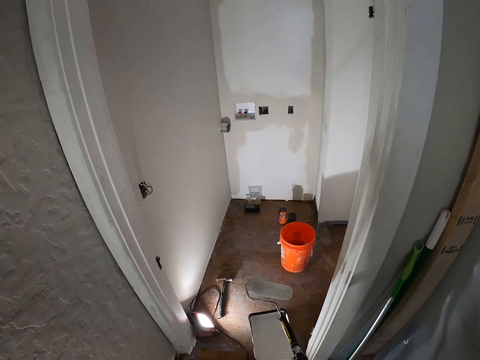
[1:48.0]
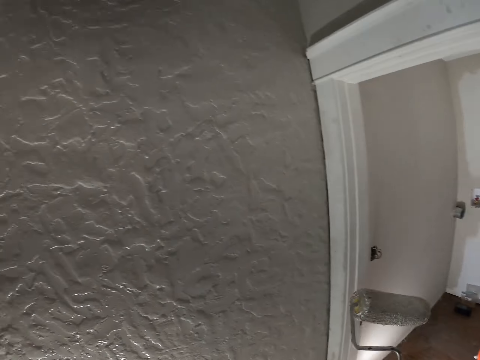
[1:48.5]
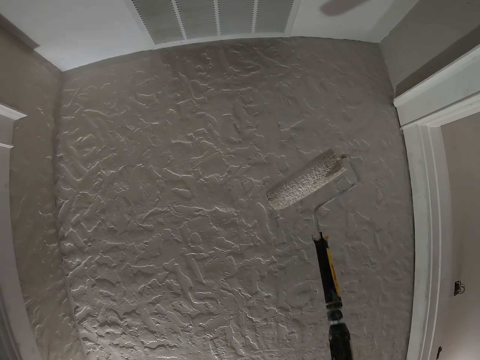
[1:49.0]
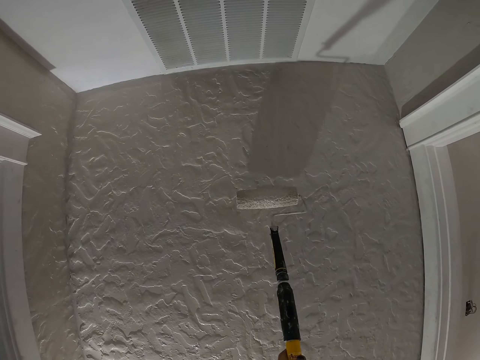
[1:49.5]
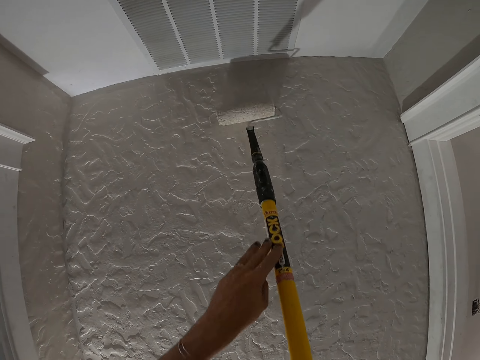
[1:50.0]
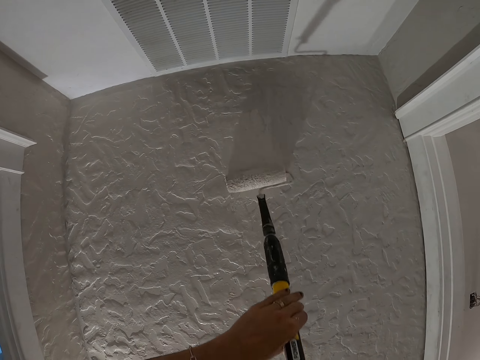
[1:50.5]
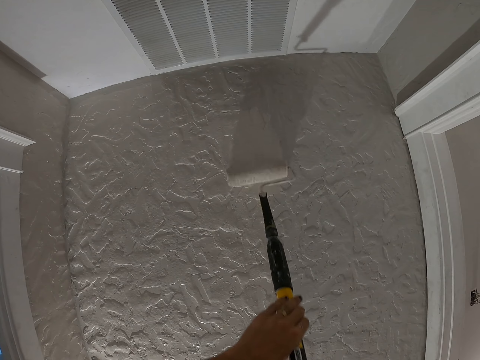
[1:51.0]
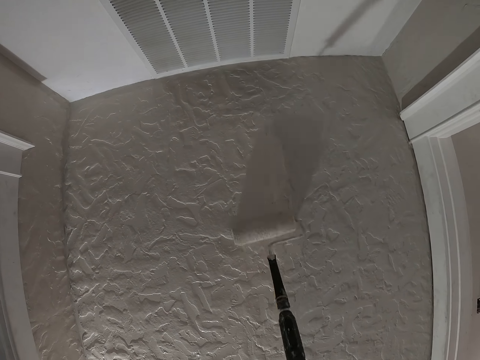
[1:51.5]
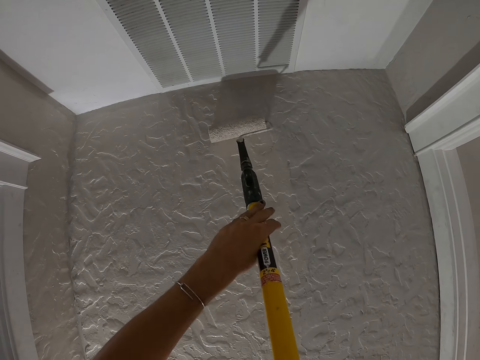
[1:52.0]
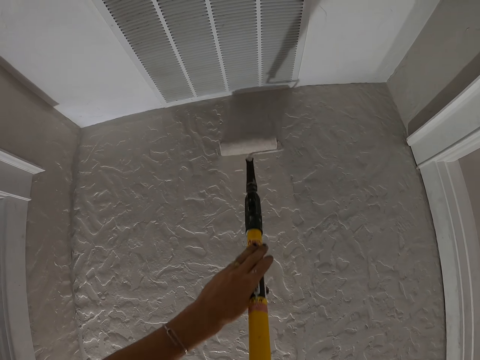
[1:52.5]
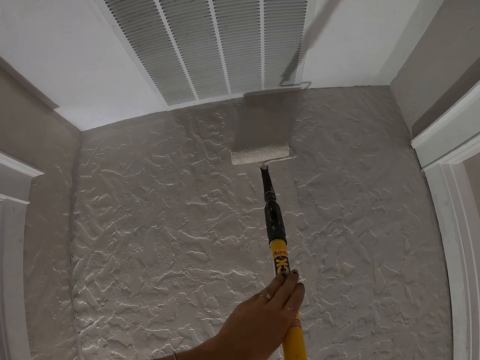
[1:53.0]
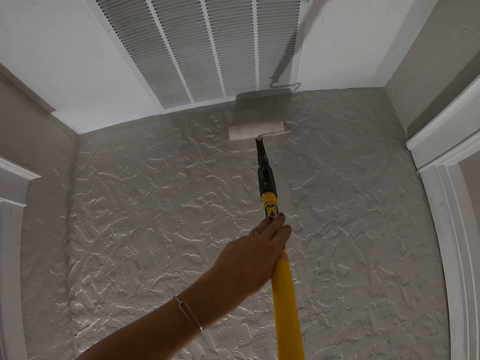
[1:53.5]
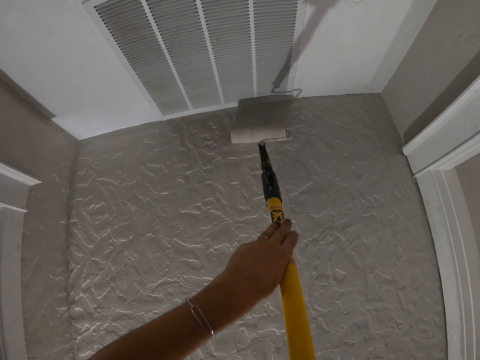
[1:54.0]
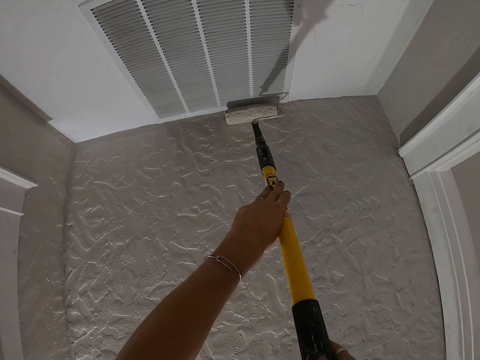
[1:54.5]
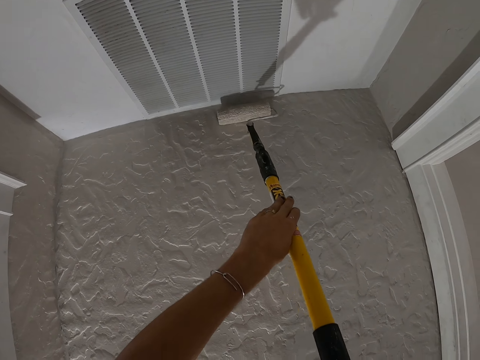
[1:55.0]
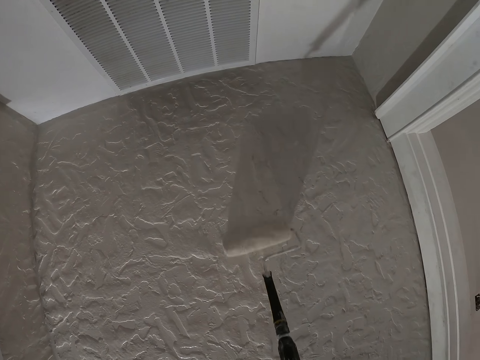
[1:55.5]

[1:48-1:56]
The camera wearer paints the wall.

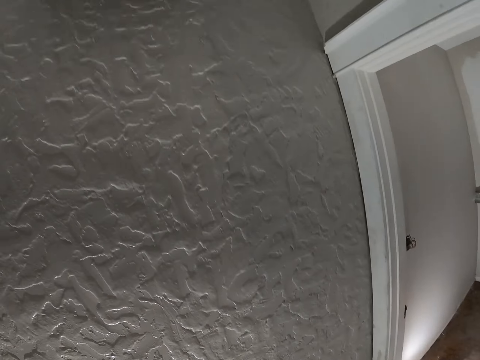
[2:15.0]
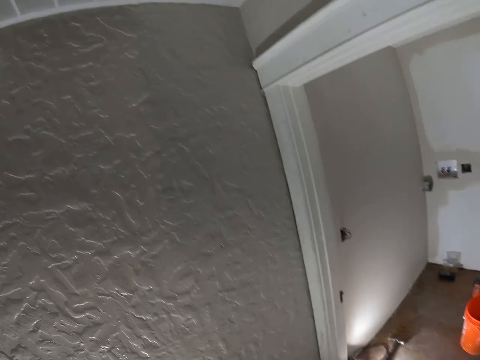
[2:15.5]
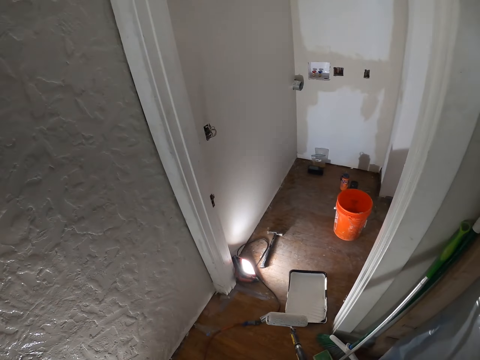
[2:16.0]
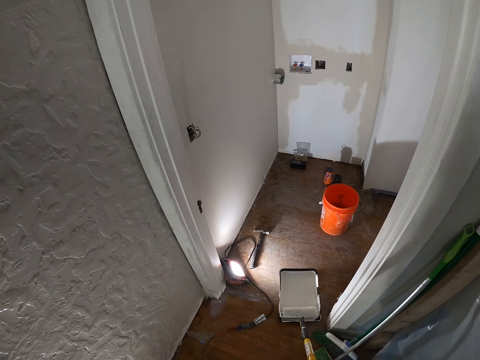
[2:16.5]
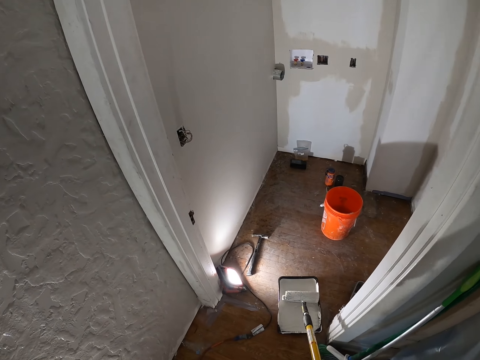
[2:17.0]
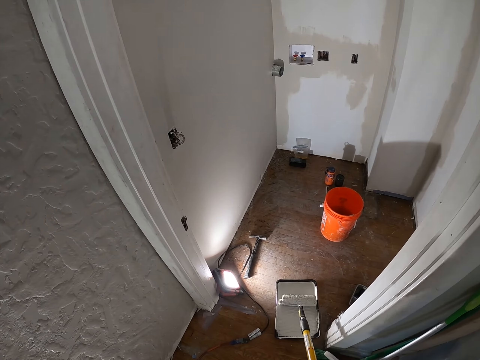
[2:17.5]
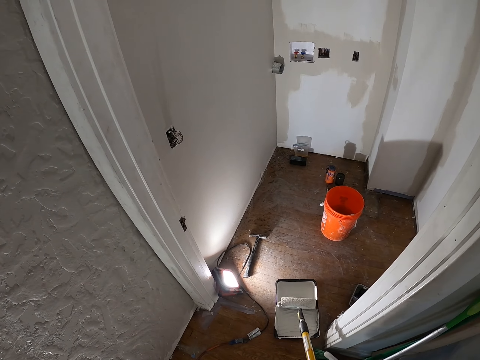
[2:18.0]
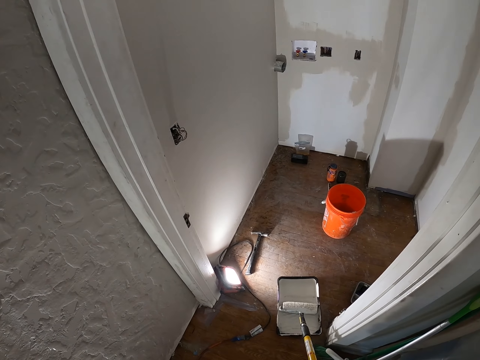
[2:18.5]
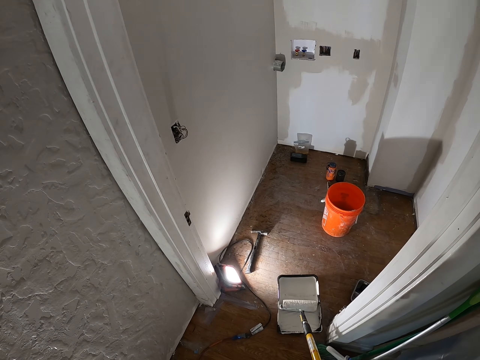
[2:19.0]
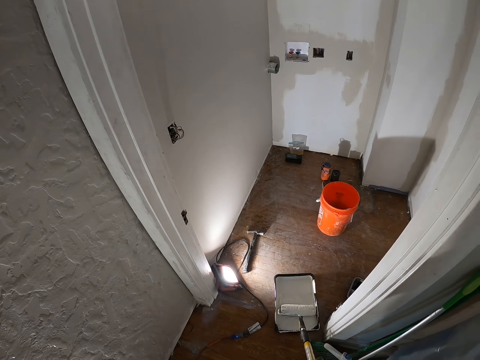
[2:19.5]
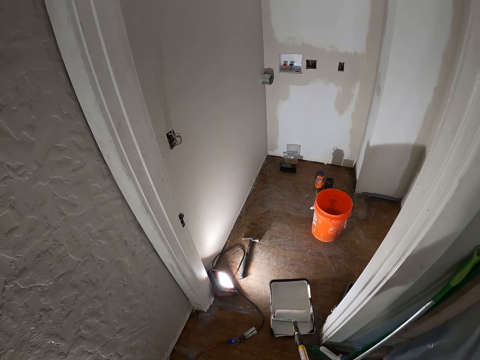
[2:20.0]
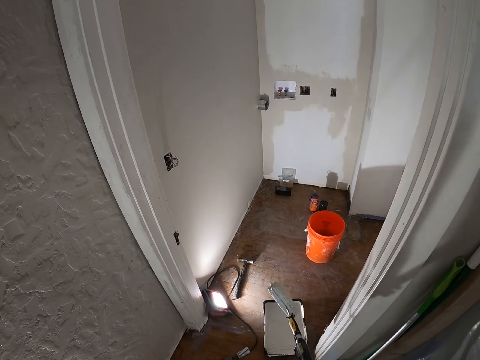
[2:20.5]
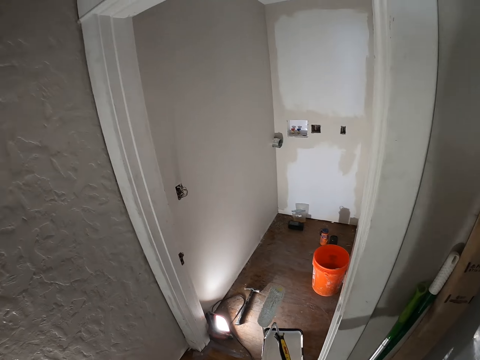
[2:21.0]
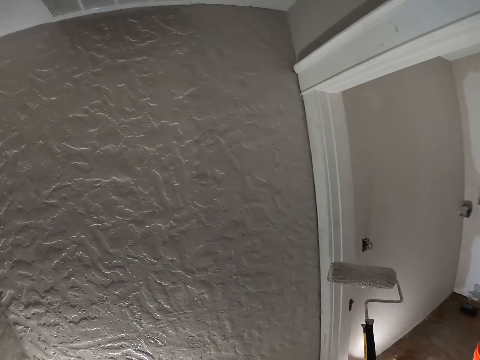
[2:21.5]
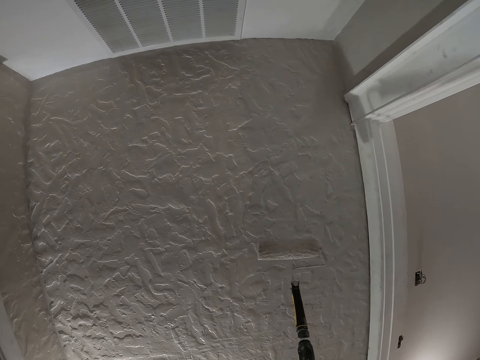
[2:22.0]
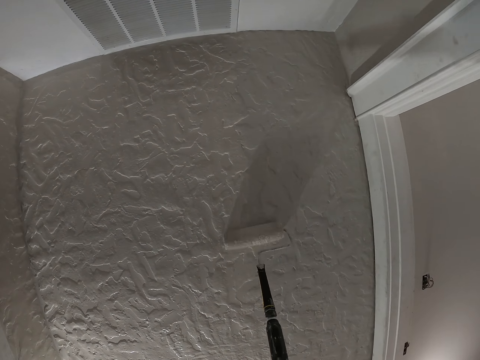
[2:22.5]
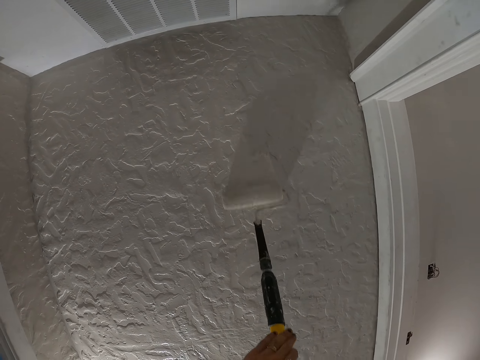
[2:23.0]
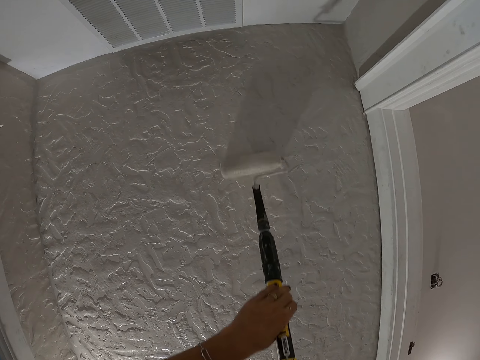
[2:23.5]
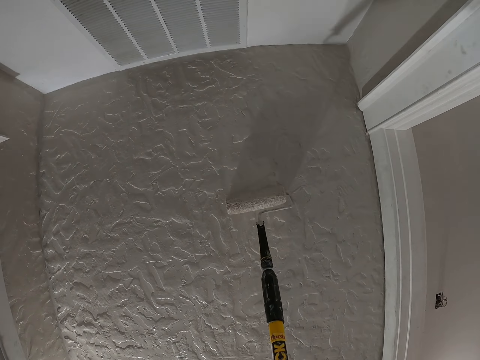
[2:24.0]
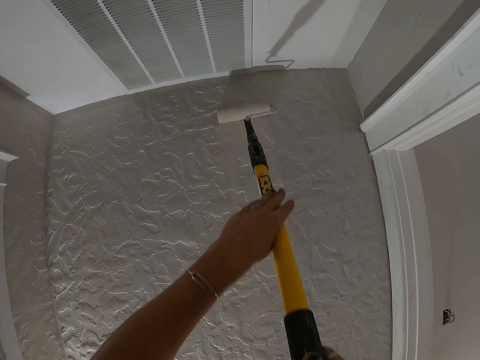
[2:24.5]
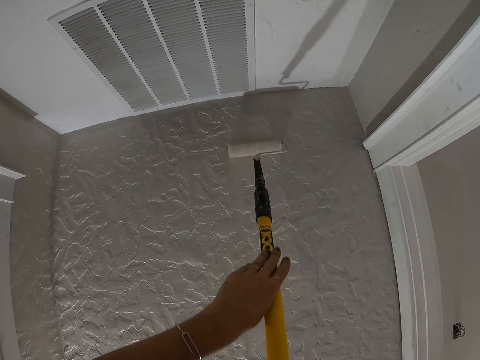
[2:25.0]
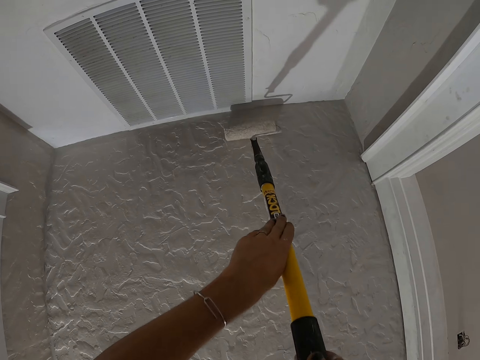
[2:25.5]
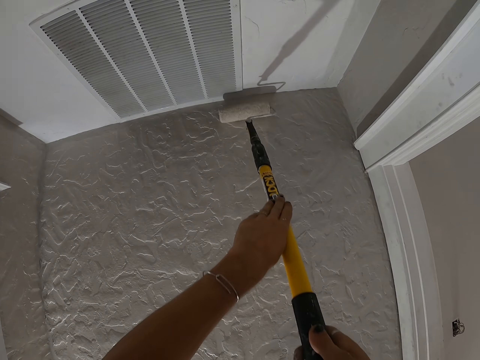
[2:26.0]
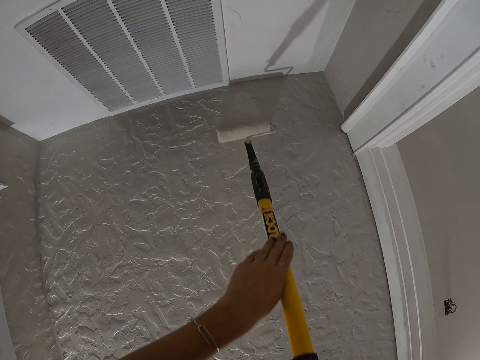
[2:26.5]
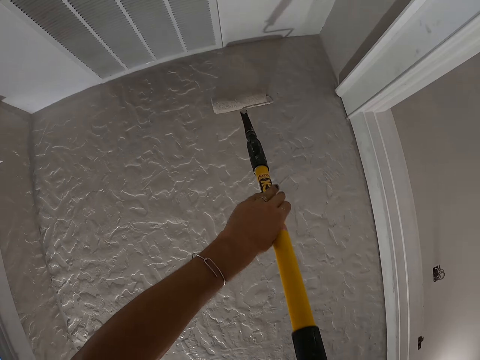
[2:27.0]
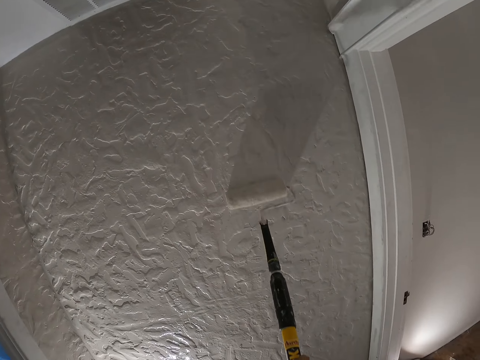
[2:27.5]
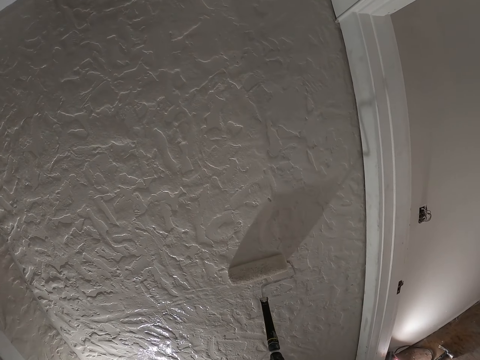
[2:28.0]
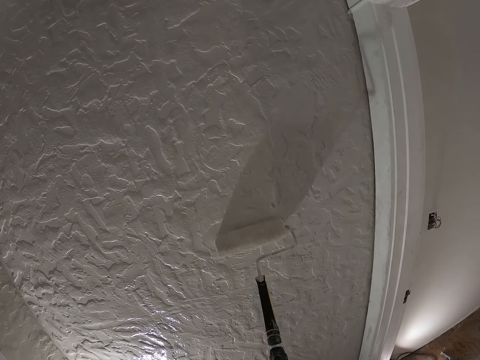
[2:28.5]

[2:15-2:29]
The camera wearer rolls the paint roller on the paint tray. They paint the wall.

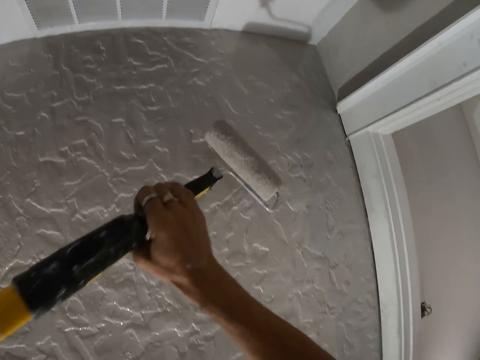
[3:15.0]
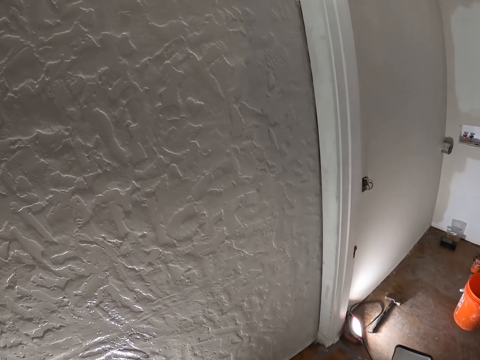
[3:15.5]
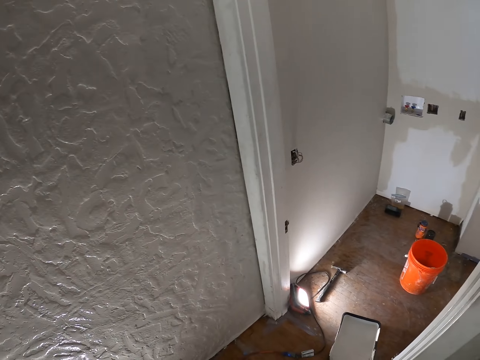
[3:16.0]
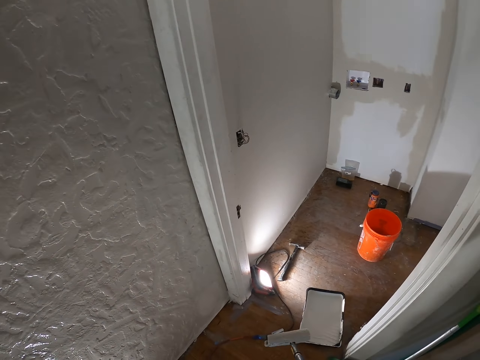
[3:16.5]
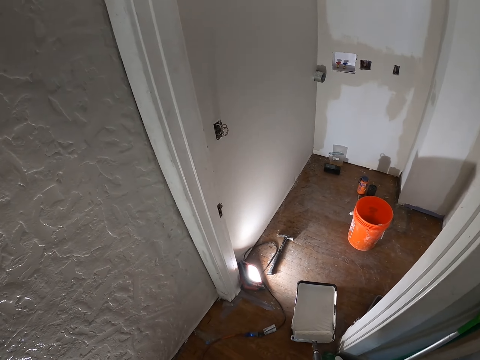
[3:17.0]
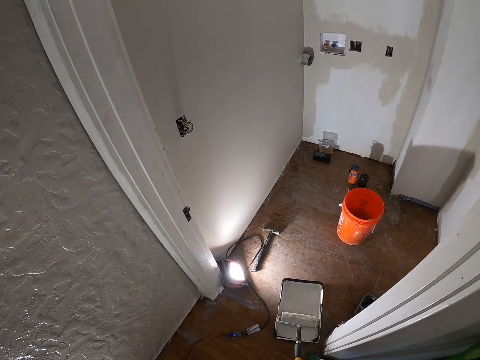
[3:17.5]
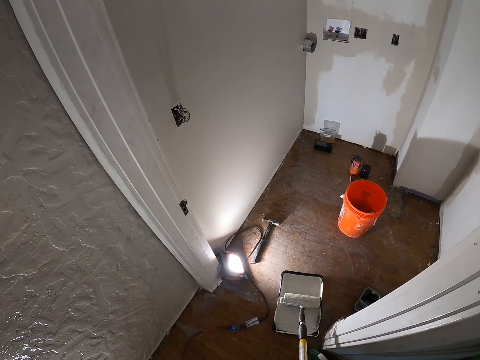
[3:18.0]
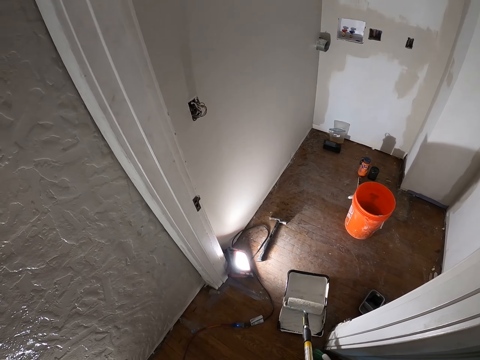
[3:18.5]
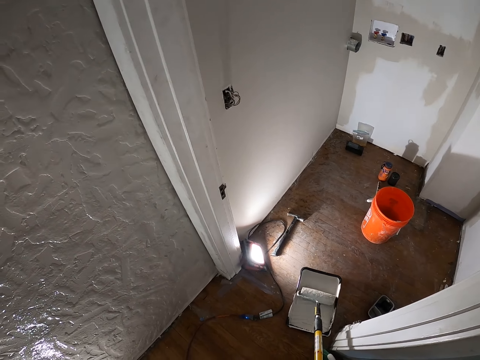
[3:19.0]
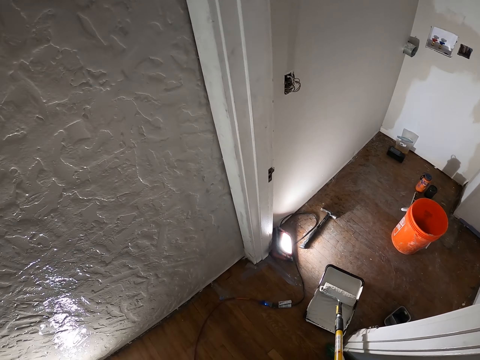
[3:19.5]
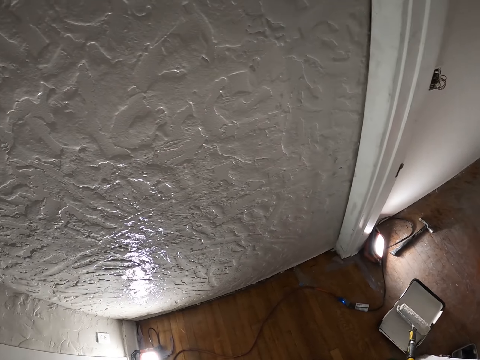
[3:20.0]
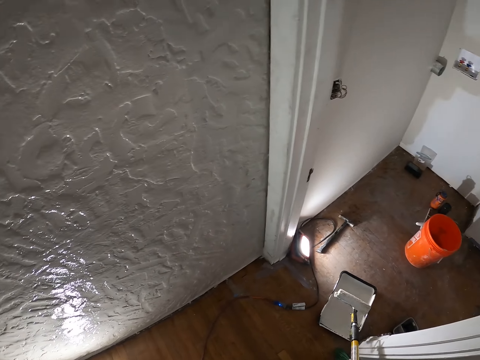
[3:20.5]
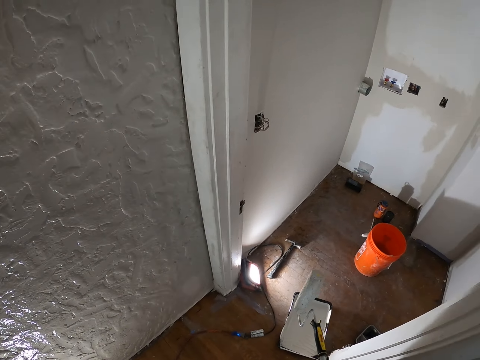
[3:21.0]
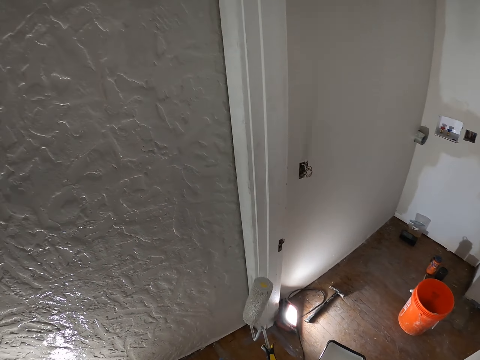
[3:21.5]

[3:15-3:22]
The camera wearer rolls the paint roller on the paint tray.
